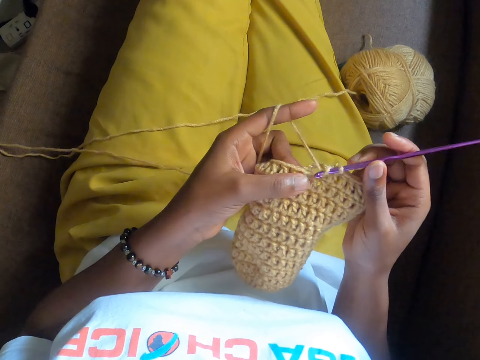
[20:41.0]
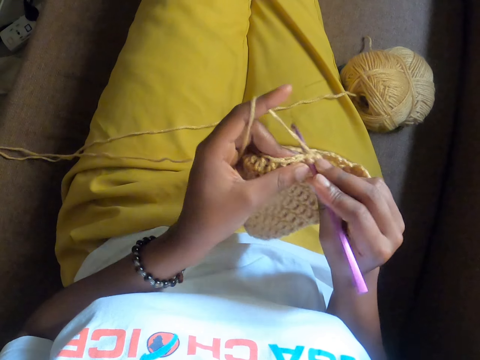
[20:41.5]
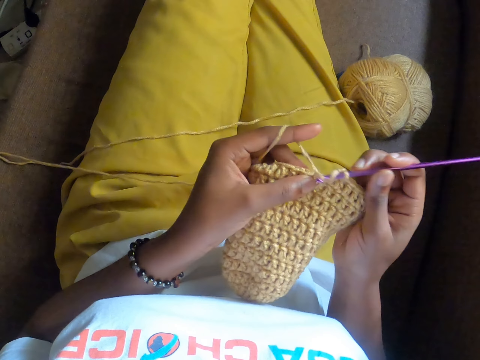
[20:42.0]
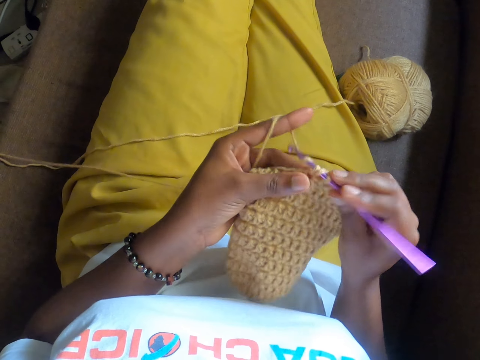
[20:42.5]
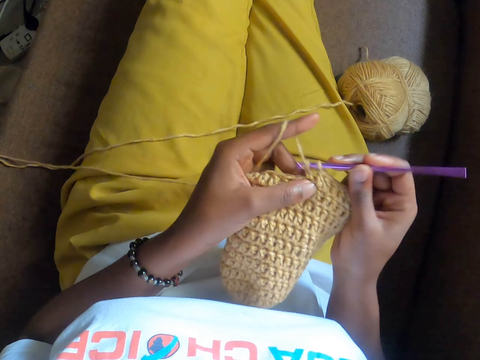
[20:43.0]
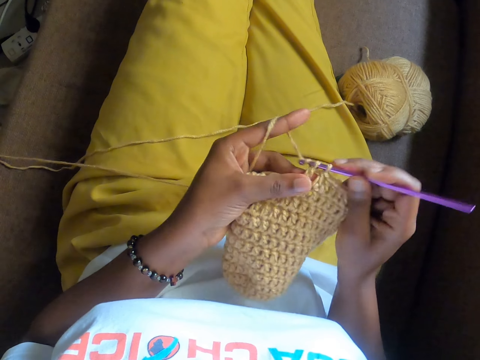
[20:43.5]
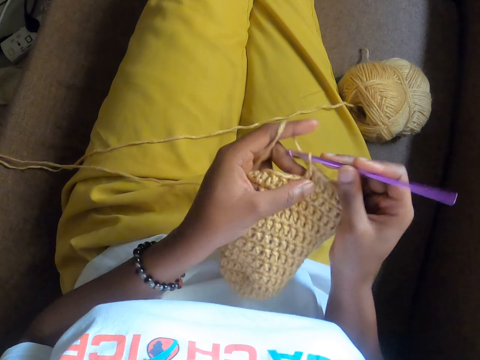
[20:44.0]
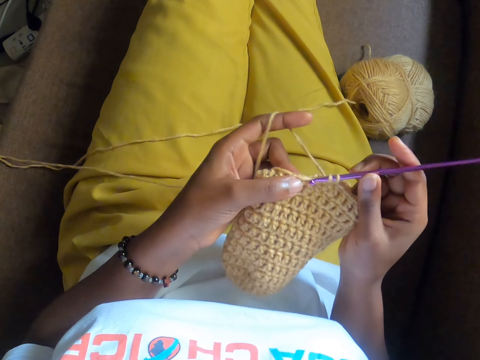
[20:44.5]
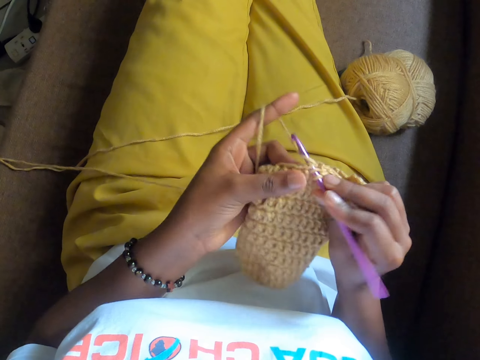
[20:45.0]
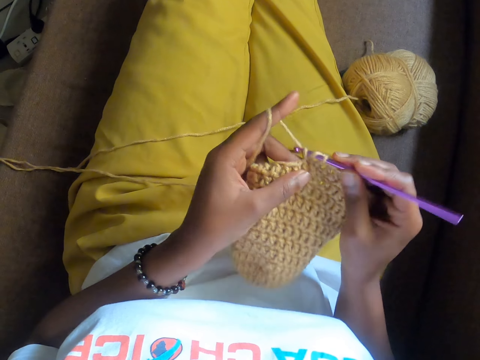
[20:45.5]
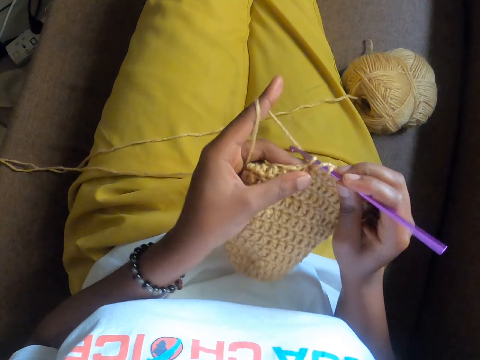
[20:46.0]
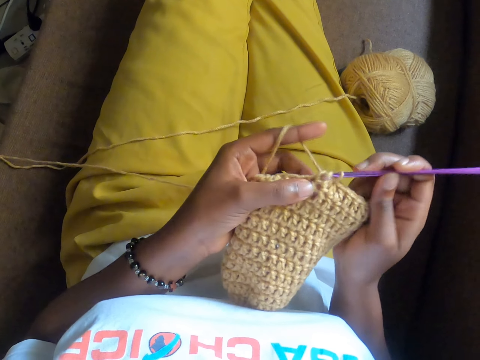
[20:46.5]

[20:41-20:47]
The camera wearer crochets the yarn with the crochet hook in her right hand.

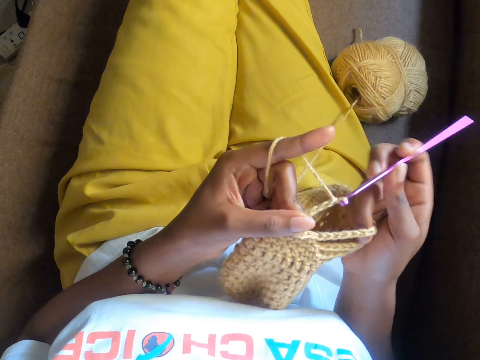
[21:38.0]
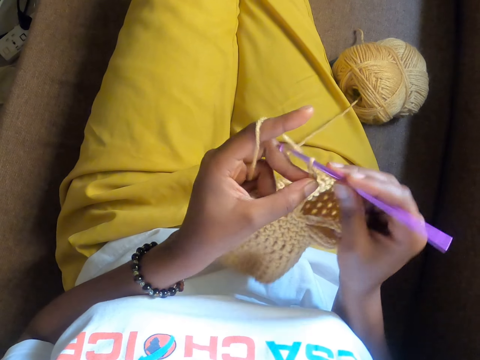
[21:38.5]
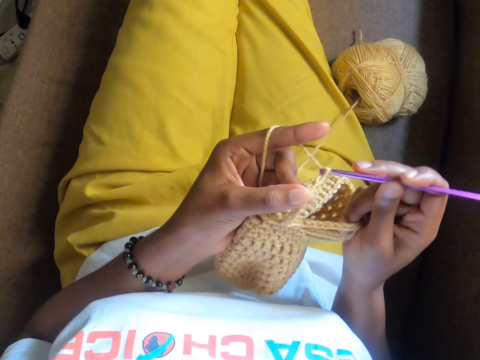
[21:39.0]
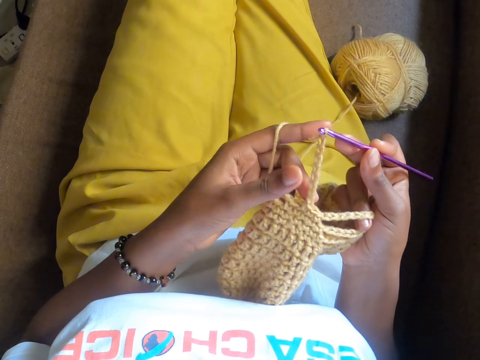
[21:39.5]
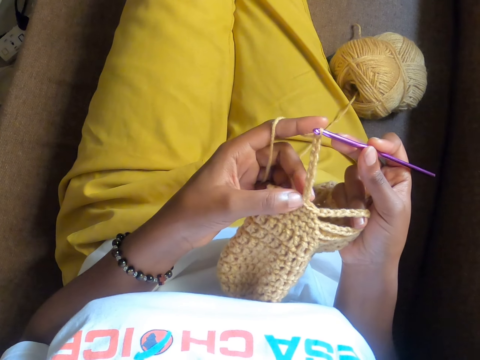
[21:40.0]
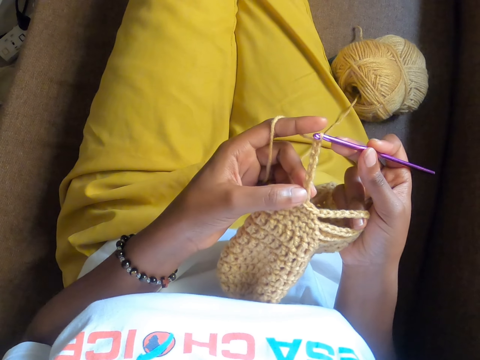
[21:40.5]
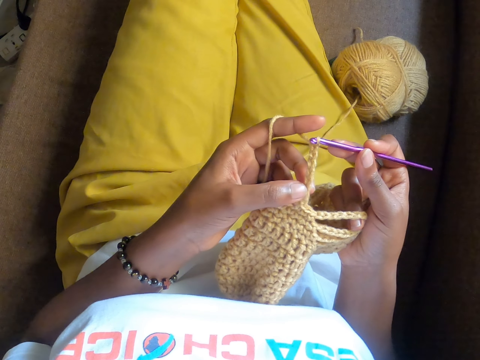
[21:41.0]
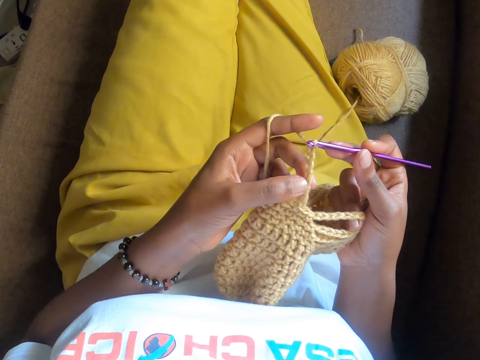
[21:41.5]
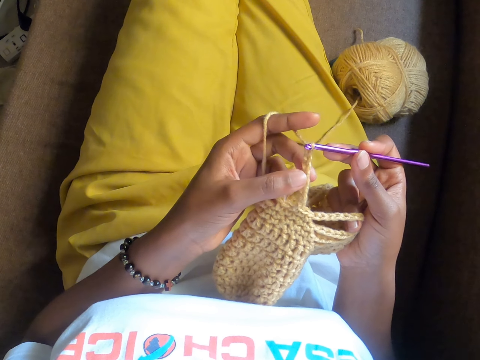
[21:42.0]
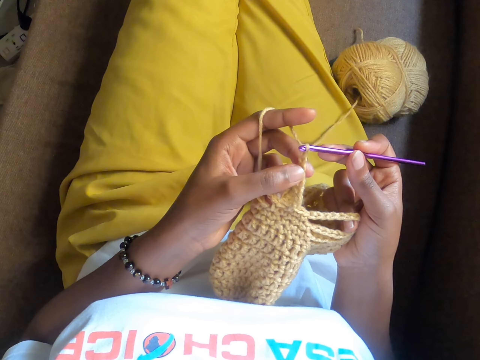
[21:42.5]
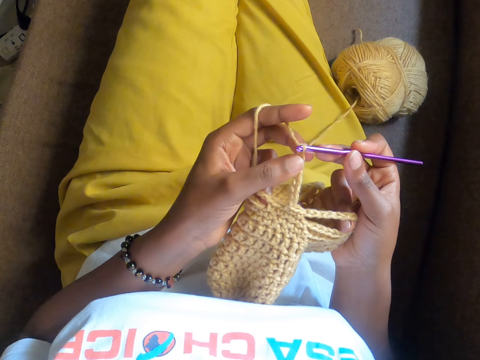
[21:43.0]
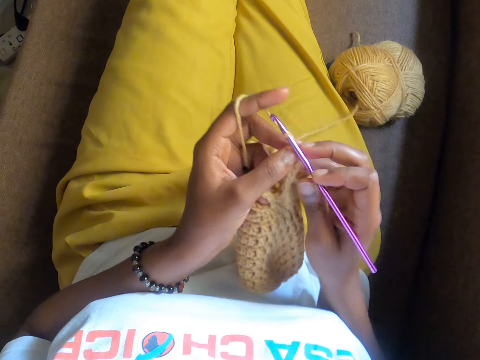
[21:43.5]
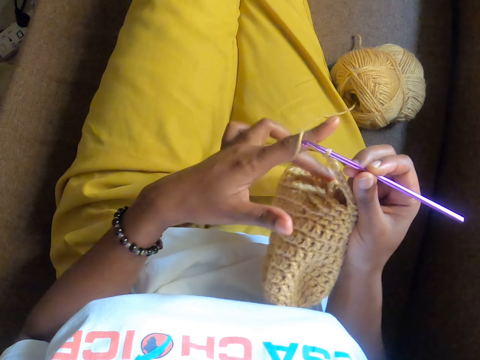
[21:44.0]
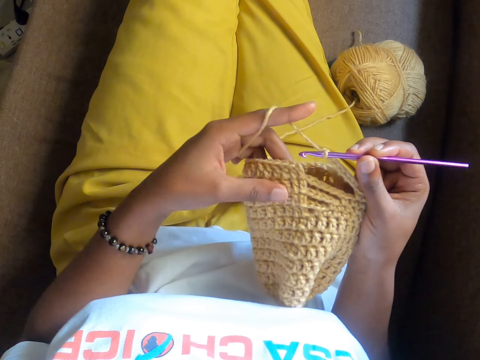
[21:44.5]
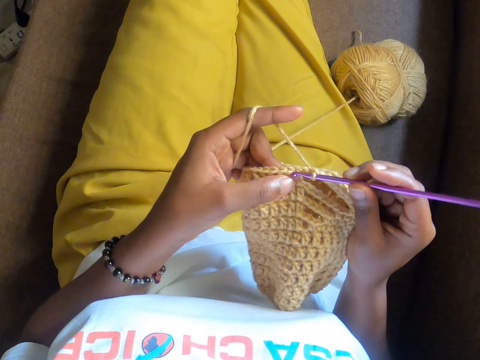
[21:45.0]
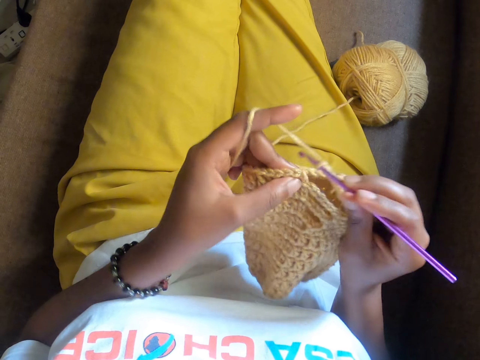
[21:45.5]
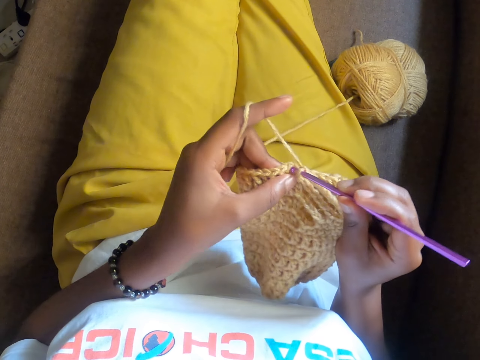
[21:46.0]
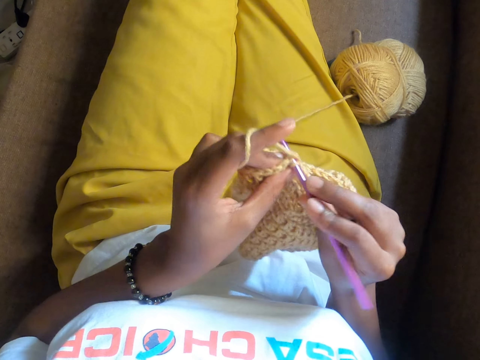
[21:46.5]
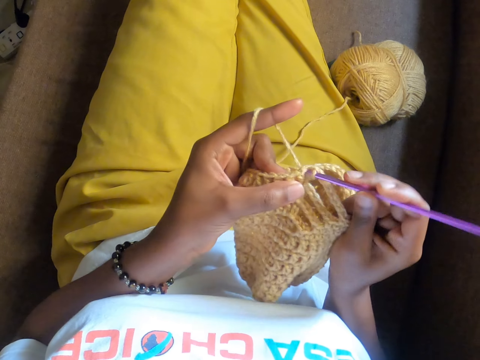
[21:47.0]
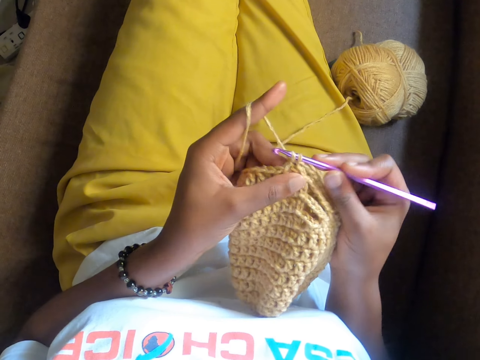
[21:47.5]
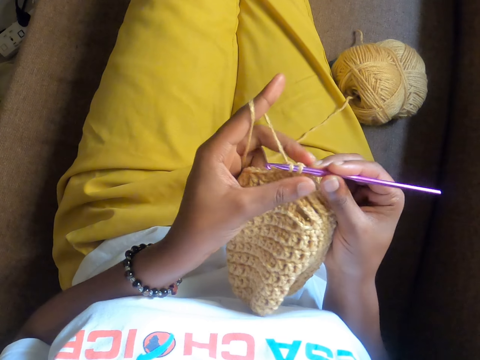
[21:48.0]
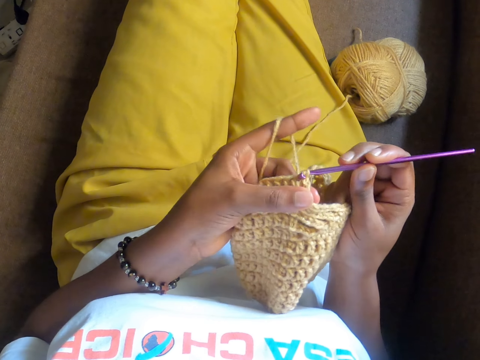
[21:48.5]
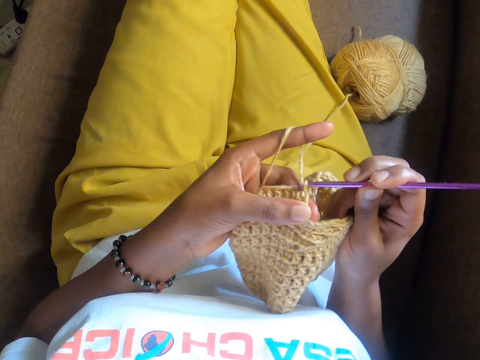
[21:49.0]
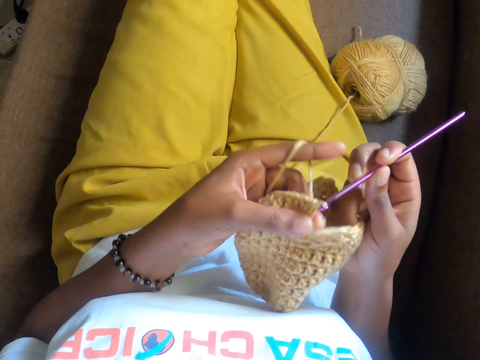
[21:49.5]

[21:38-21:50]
The camera wearer counts the crocheted knot with her left finger. She crochets the yarn with the crochet hook in her right hand.

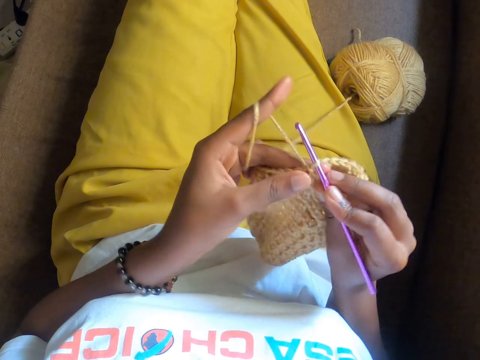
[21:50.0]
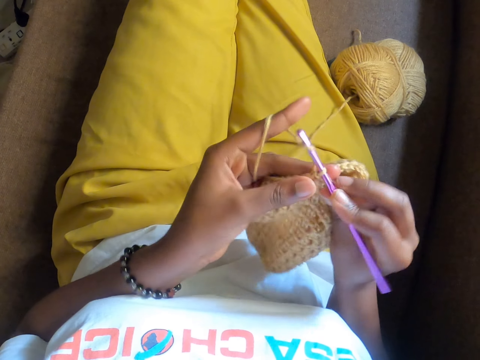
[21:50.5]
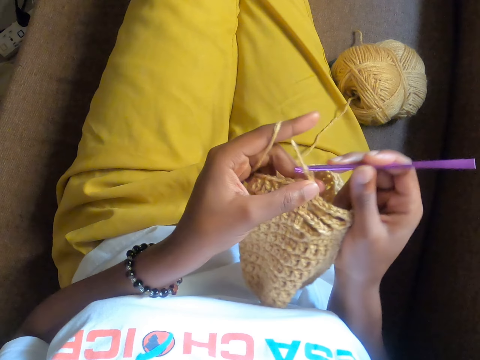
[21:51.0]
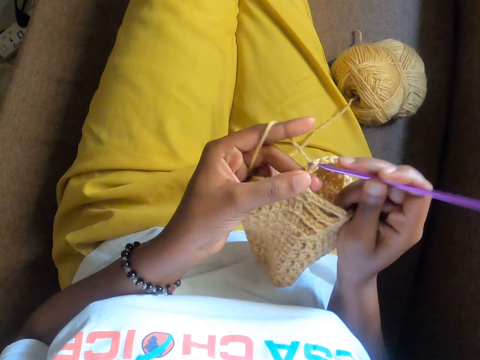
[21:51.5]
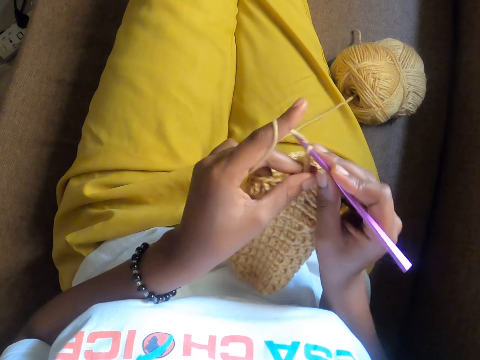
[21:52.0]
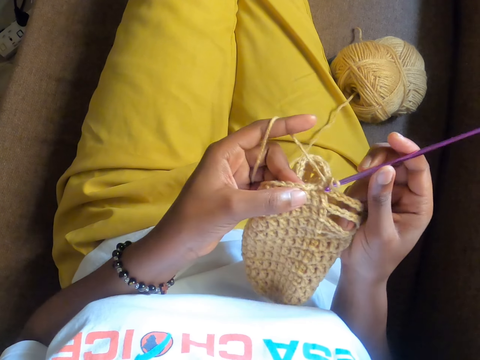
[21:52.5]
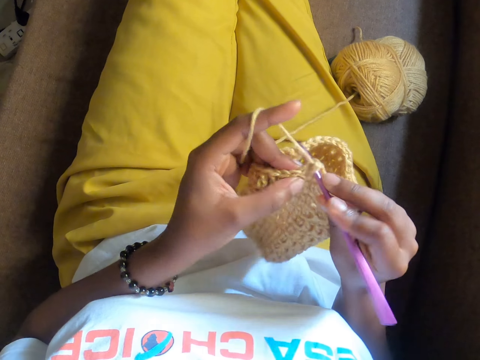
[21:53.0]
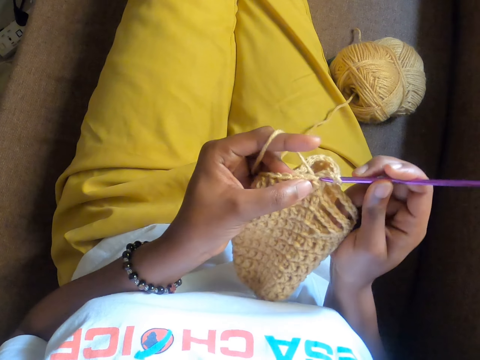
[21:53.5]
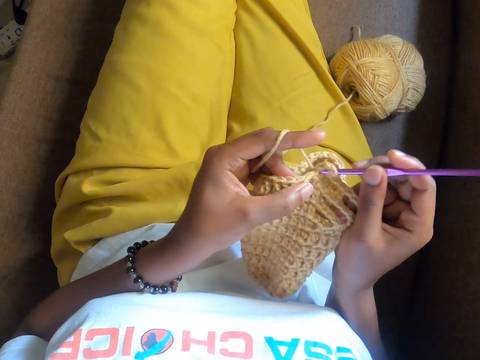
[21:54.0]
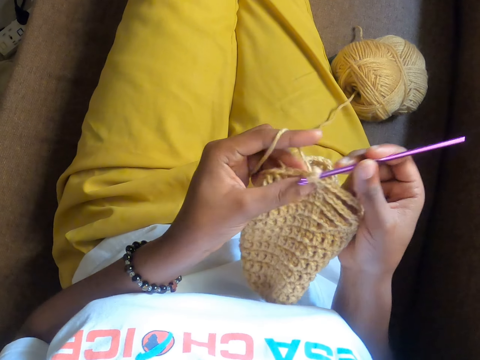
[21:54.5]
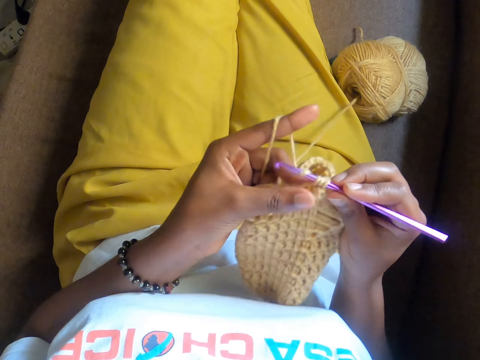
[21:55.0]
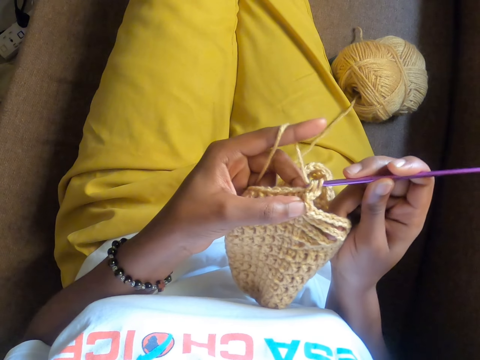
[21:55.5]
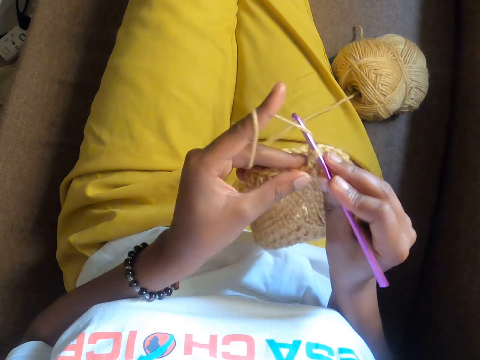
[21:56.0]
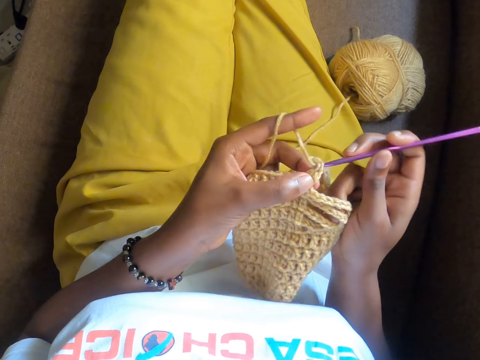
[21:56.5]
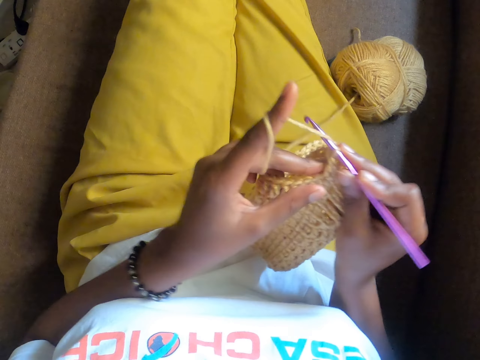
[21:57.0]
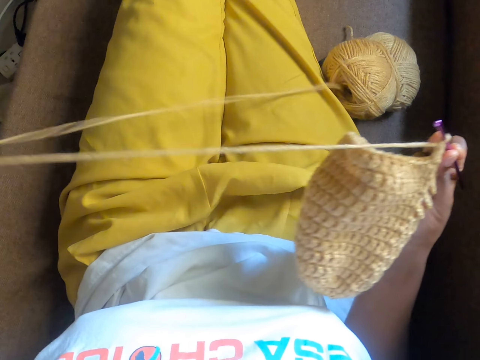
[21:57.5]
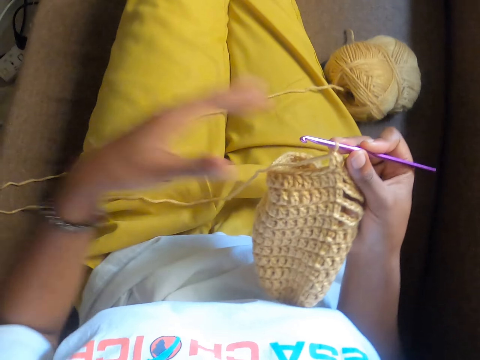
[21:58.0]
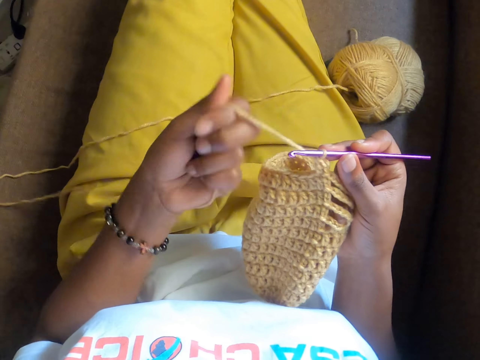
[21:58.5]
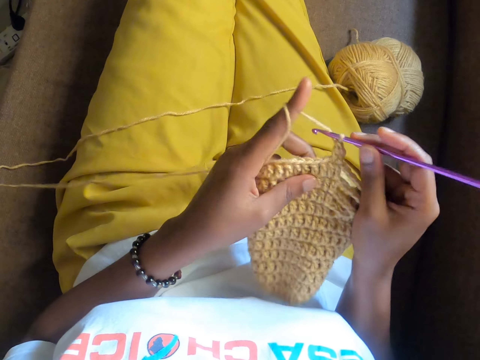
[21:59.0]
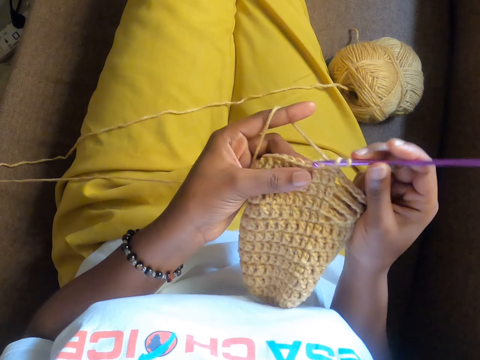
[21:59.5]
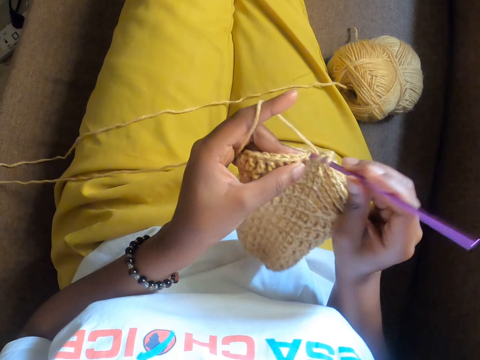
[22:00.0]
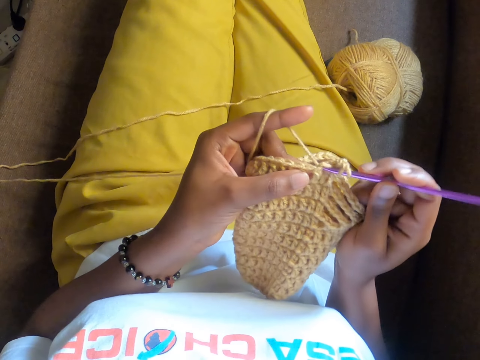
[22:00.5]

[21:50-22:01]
The camera wearer pulls the yarn with her left hand. She crochets the yarn with the crochet hook in her right hand. She weaves a fabric.
